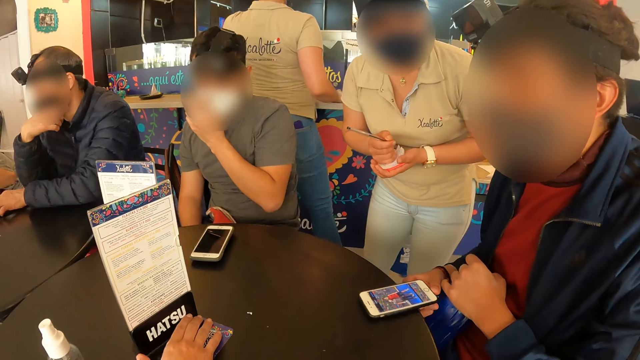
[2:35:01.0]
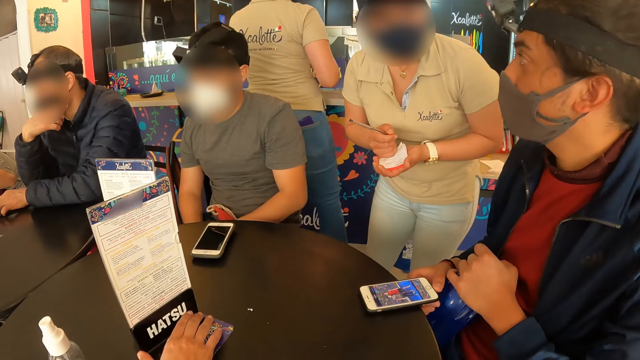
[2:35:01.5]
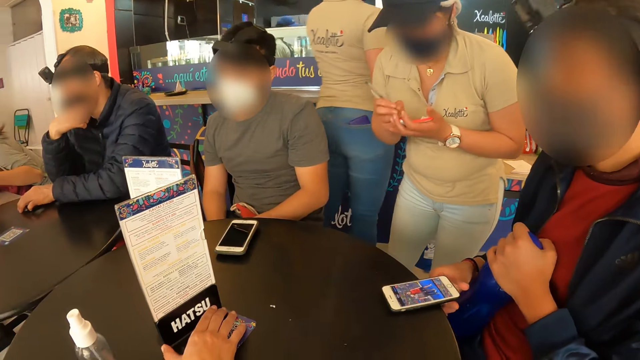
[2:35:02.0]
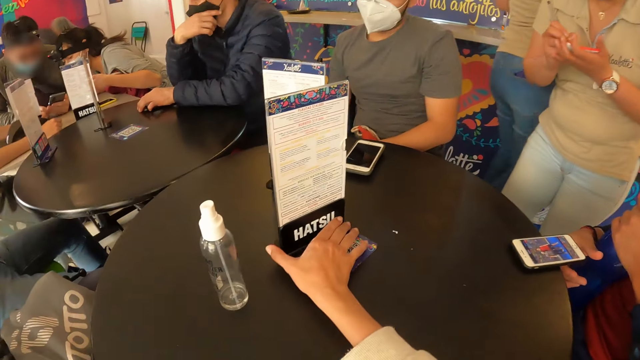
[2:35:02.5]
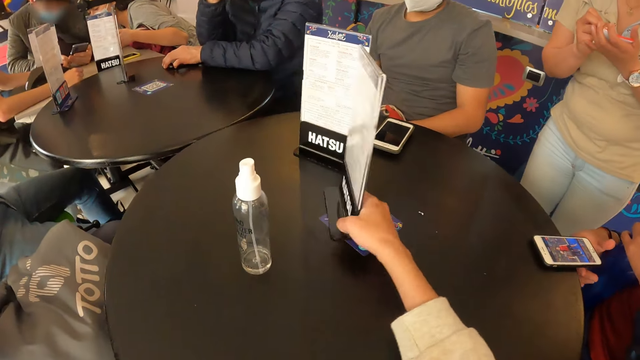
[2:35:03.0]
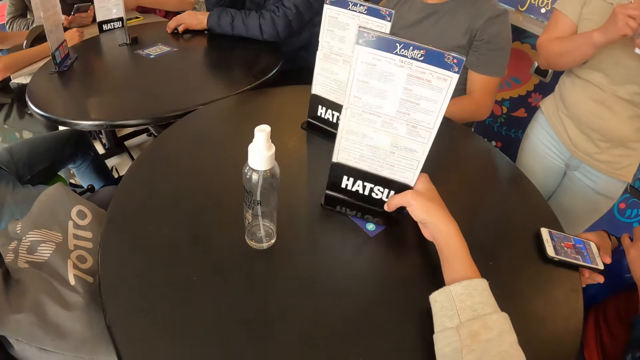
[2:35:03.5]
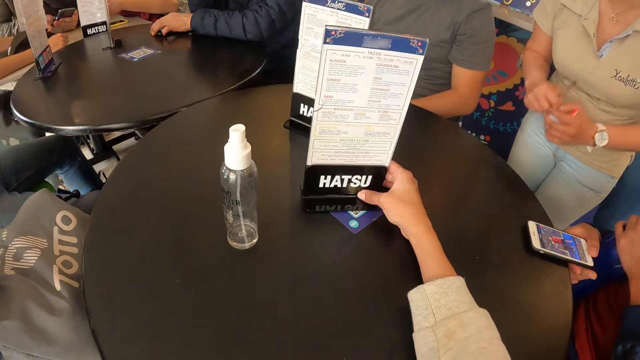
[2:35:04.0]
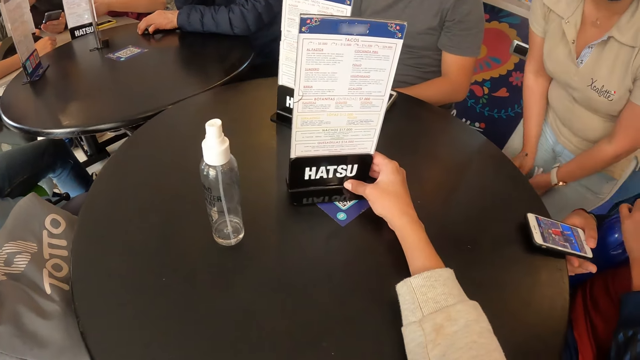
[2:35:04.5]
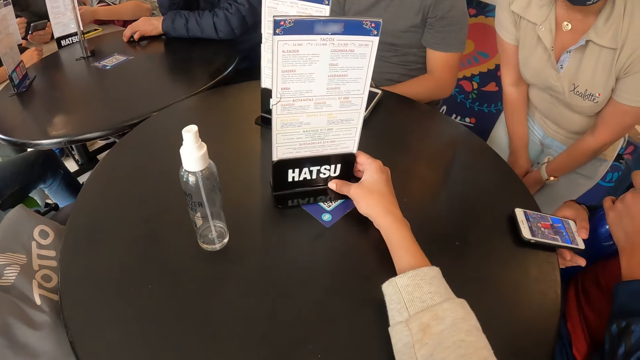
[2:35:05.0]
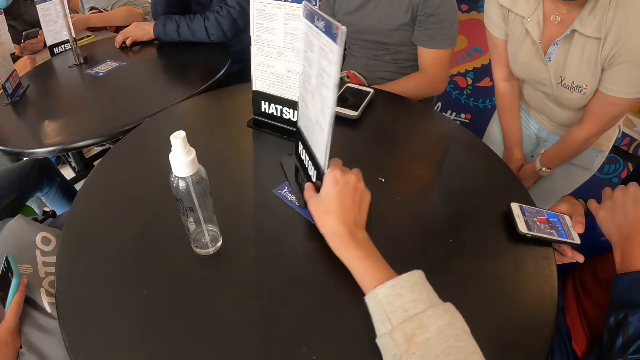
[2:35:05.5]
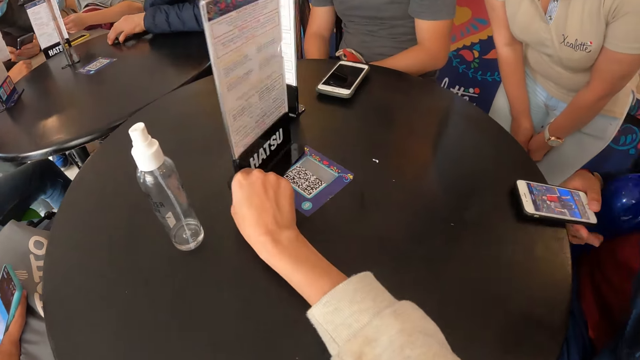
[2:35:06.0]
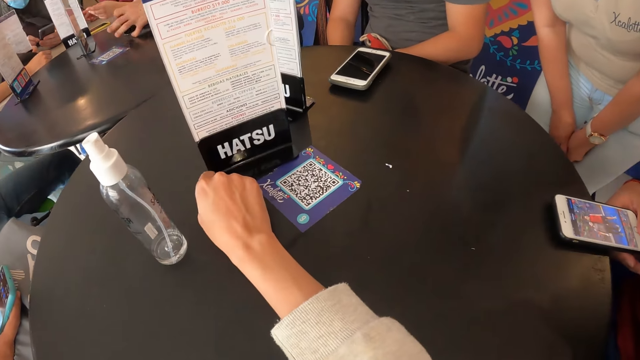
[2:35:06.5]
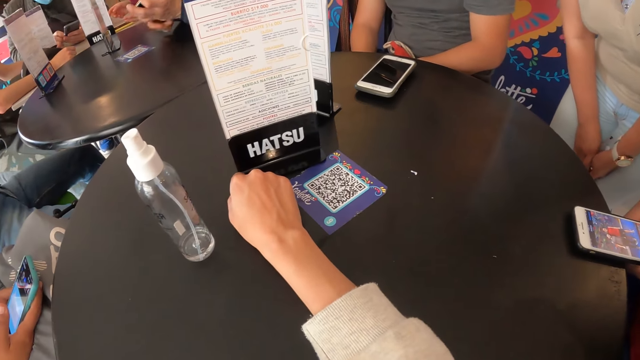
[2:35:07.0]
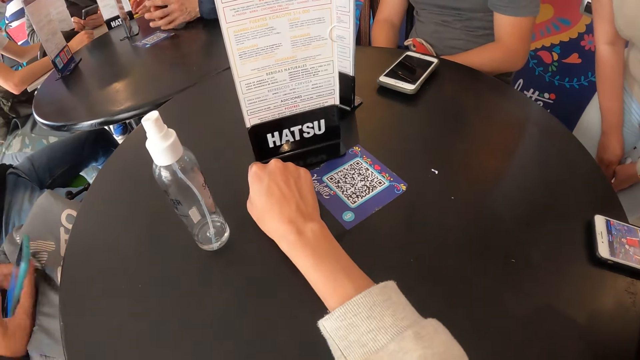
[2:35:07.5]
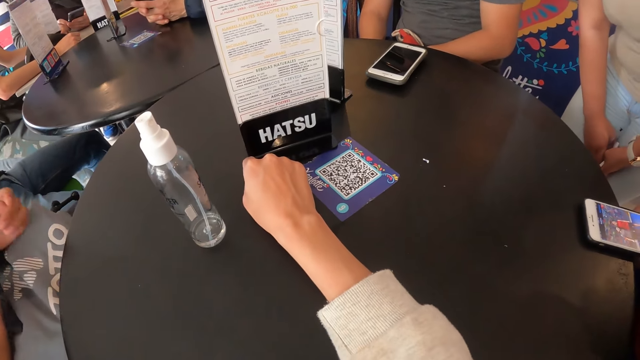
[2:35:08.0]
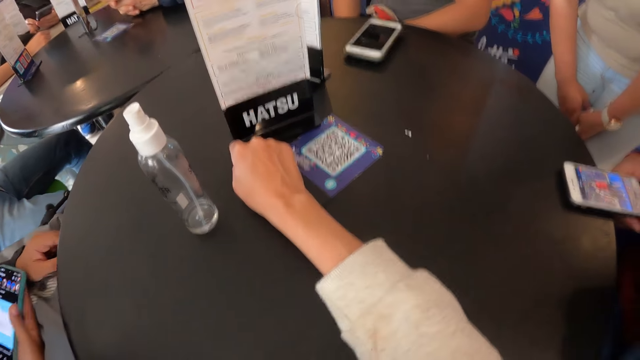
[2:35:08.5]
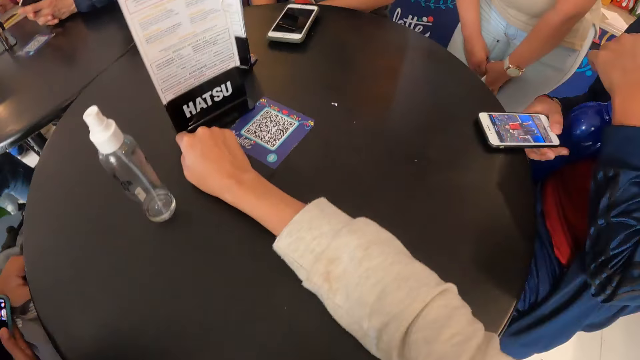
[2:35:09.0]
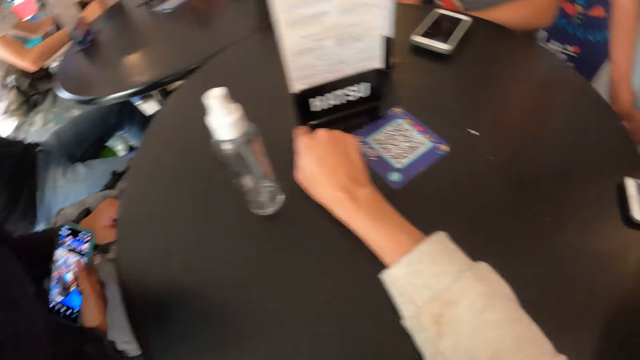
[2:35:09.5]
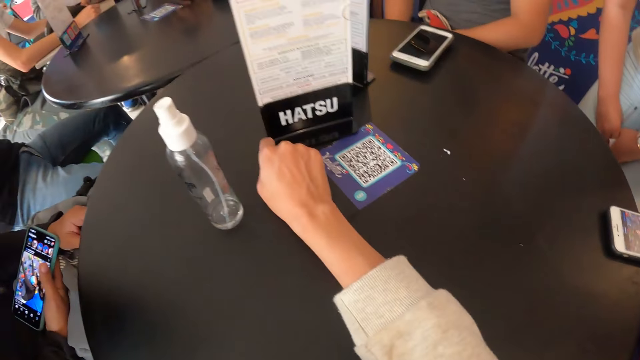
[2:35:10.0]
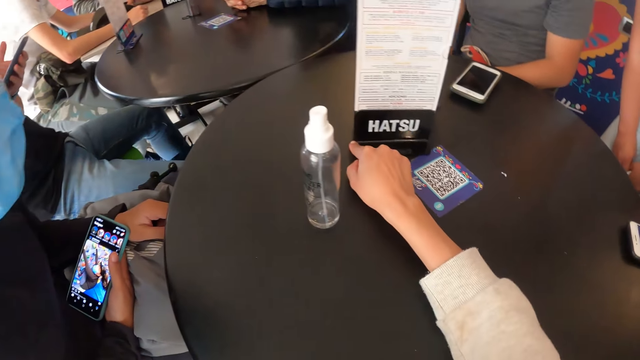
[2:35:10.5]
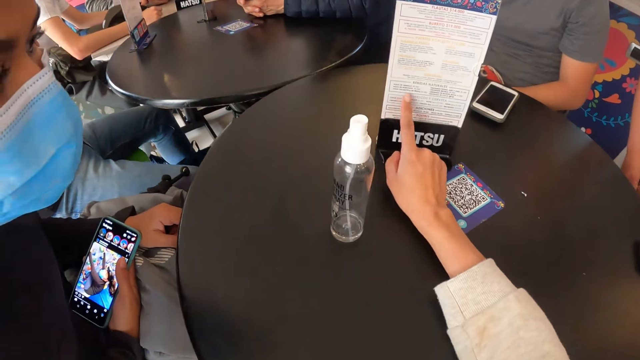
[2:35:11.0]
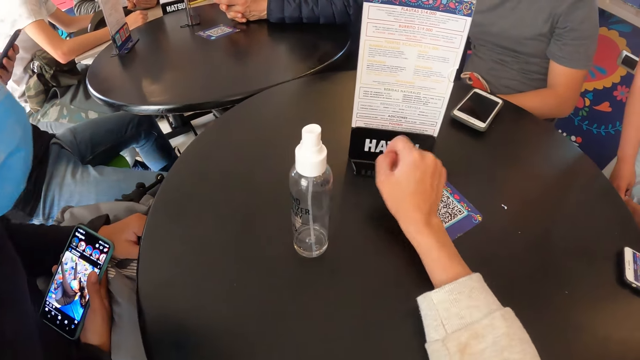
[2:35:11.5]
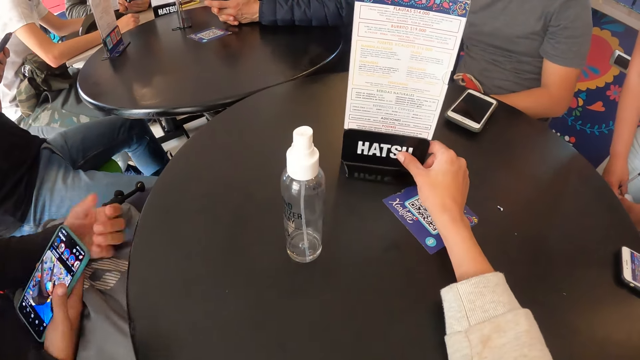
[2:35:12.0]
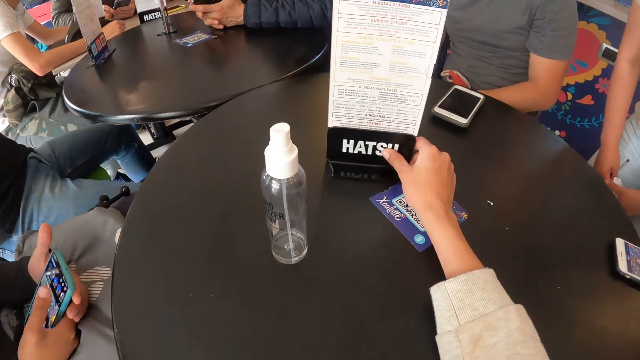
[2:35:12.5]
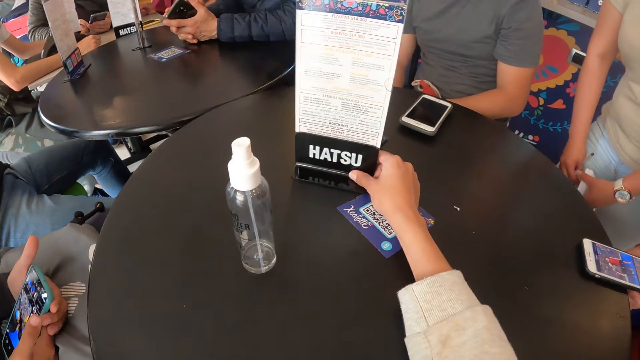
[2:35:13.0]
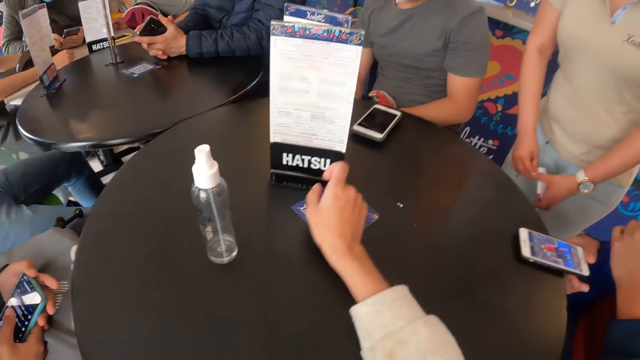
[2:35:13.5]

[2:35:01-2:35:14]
The camera wearer moves the menu on the table with his right hand. A person writes in a book. The camera wearer turns the menu on the table. He converses with the person. He turns the menu on the table. He converses with the person. He looks around. He points on the menu. He moves the menu on the table.

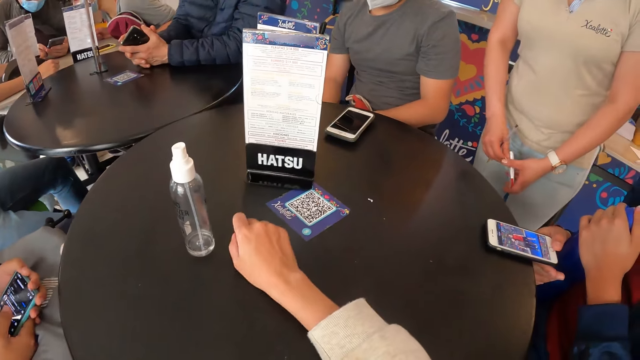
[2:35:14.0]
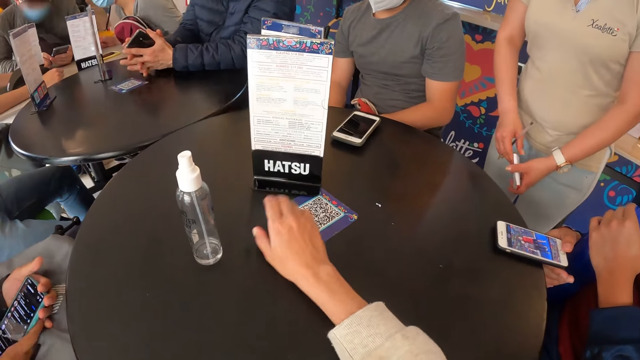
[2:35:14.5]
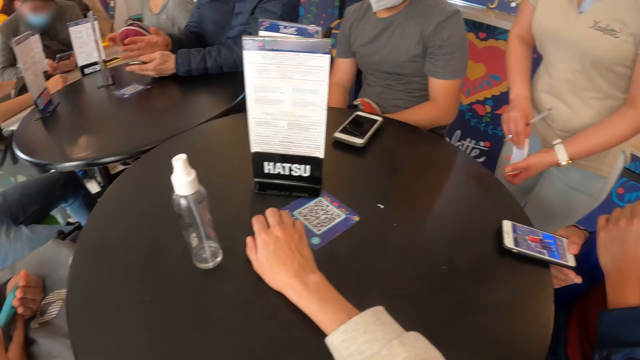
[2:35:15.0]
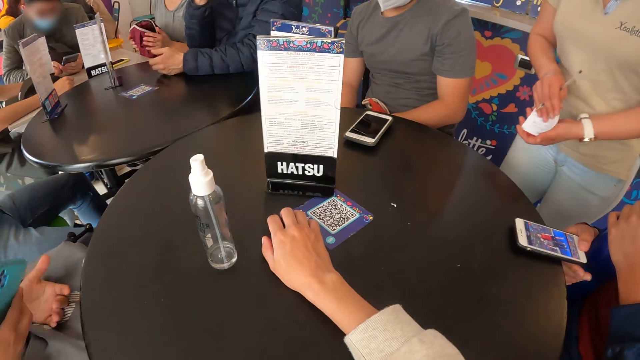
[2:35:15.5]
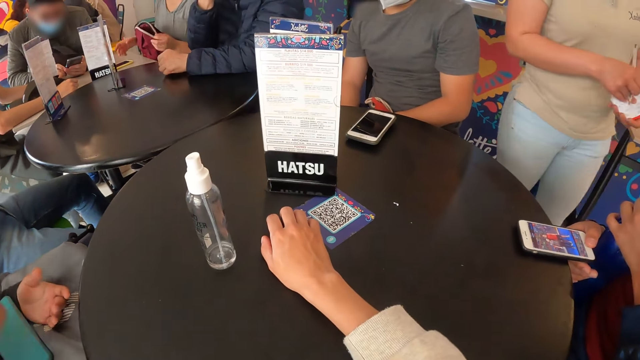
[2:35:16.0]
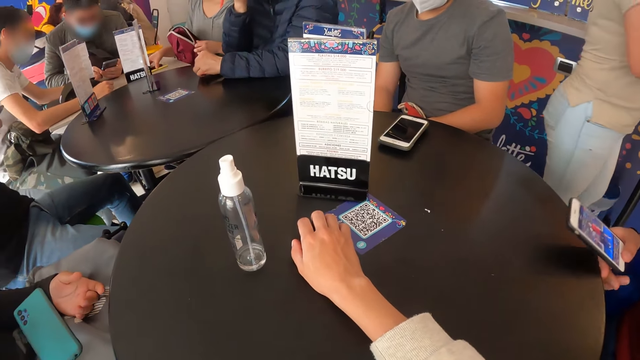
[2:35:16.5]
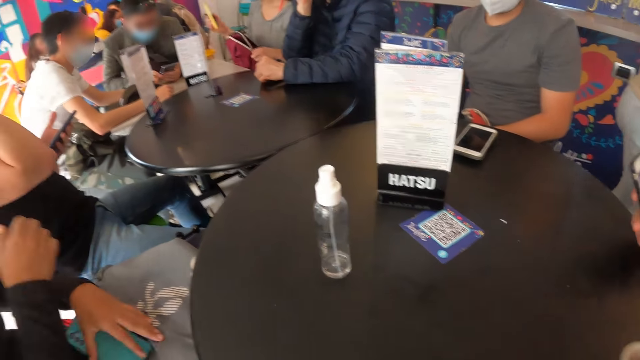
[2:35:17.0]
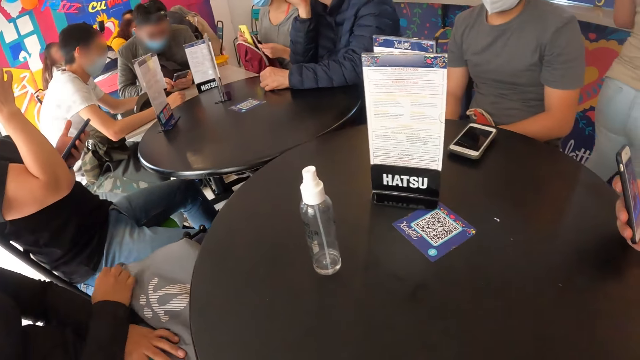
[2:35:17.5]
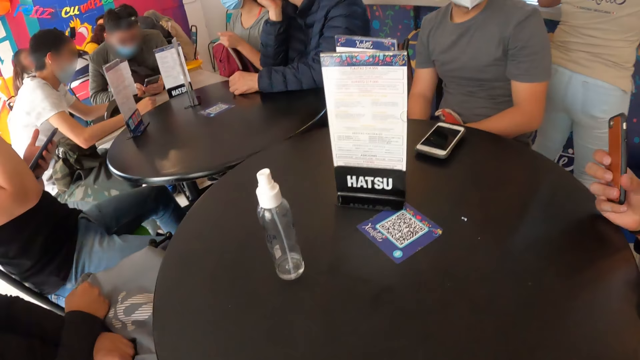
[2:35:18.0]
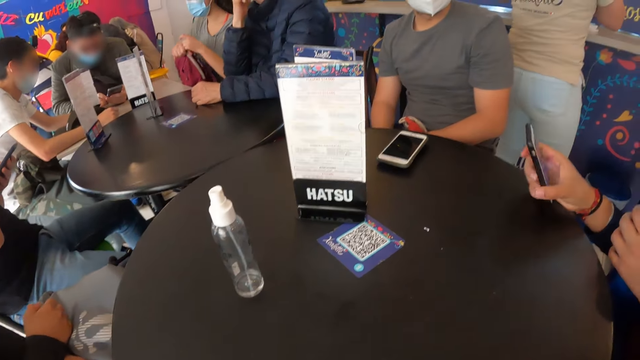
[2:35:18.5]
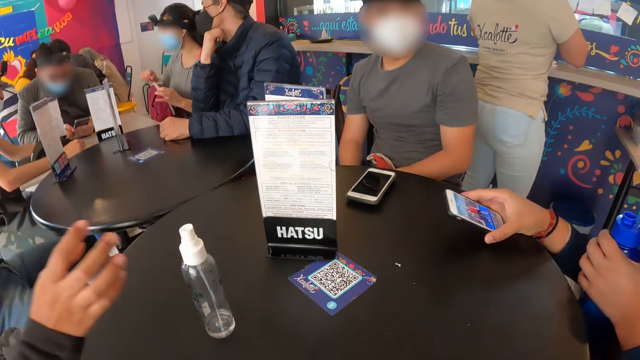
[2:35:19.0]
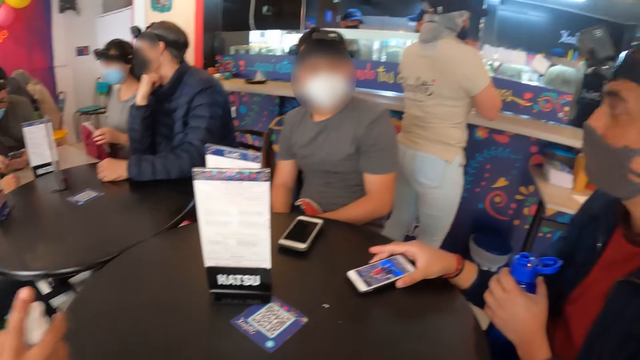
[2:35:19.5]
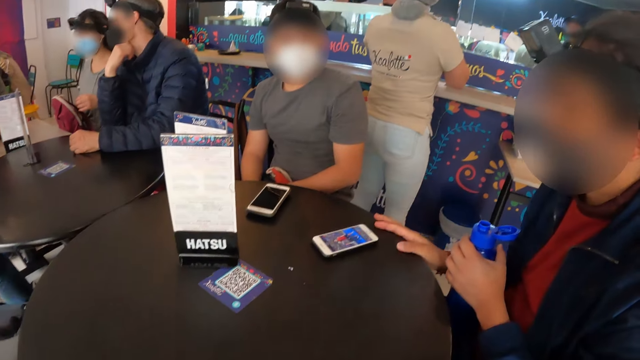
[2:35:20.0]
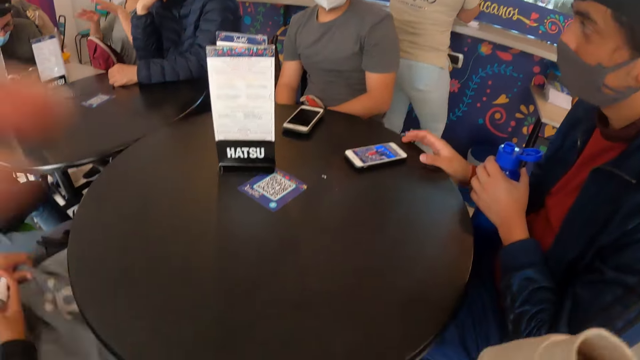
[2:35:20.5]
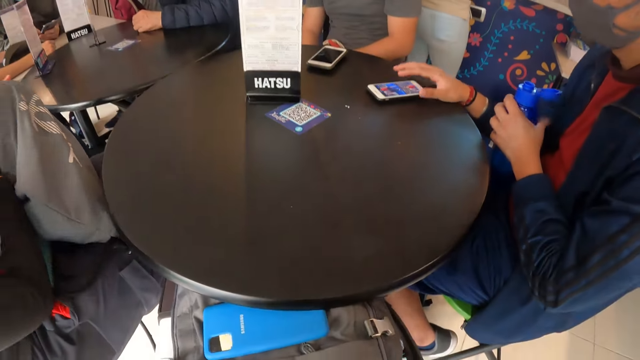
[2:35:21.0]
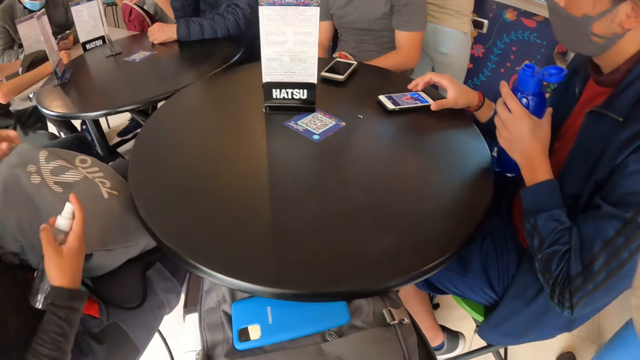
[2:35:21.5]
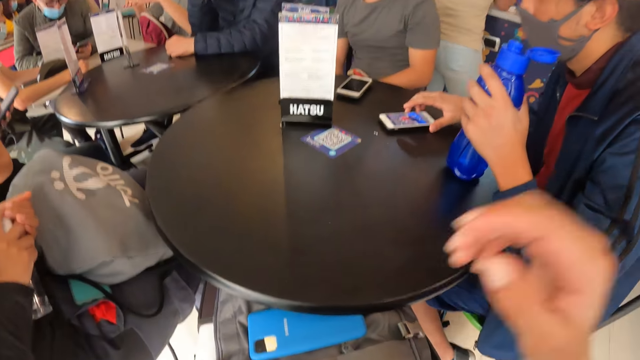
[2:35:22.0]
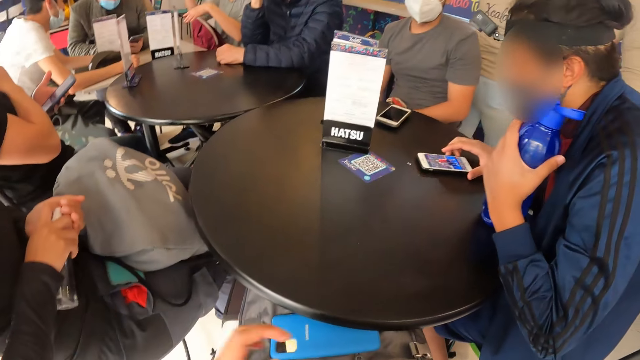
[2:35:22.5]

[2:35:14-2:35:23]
The camera wearer sways a hand. They converse with a person. A man picks up the phone from the table with his right hand. A woman picks up the phone from the table with her right hand and places the phone in her right hand in a bag on her lap. The camera wearer adjusts a camera. The man drops the phone in his right hand on the table. Another woman picks up a hand sanitizer from the table with her right hand. The man operates the phone on the table with his right hand and places the bottle in his left hand on the table. The other woman sprays the hand sanitizer in her right hand on her left hand. The camera wearer adjusts the camera. The man scrolls on the phone.
